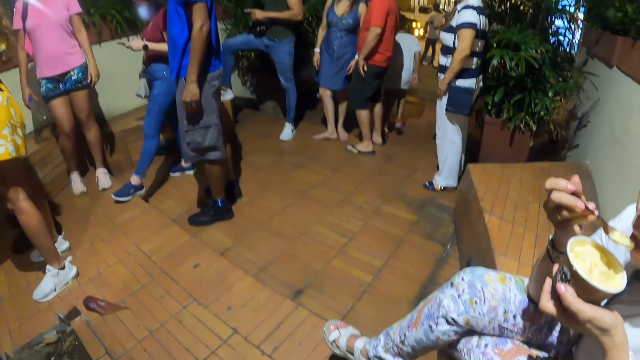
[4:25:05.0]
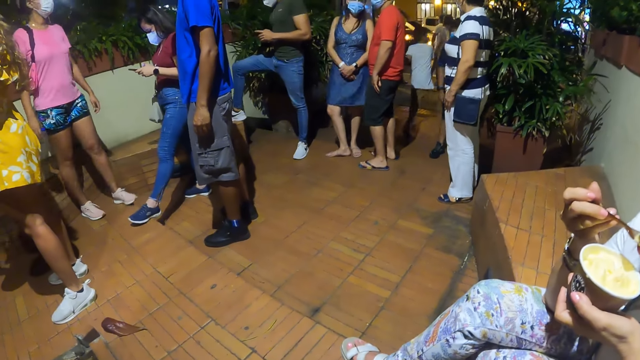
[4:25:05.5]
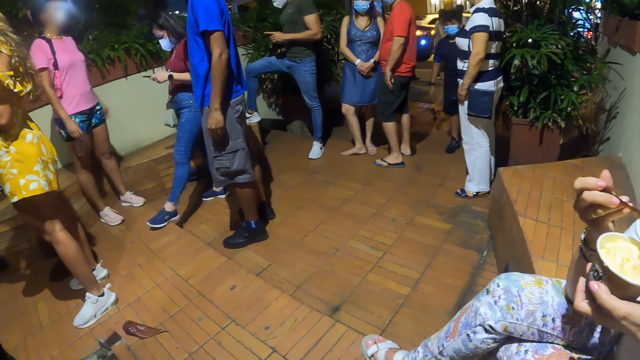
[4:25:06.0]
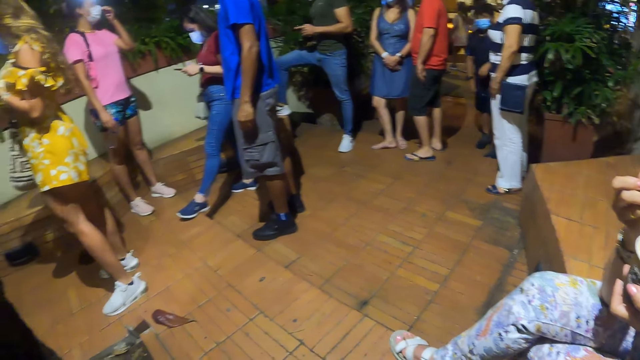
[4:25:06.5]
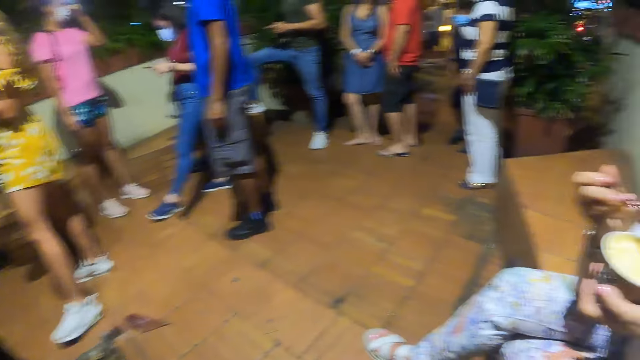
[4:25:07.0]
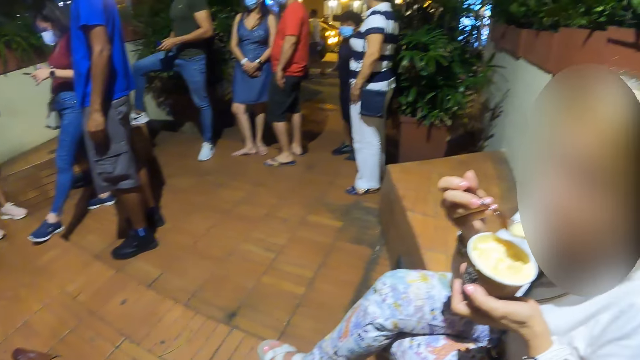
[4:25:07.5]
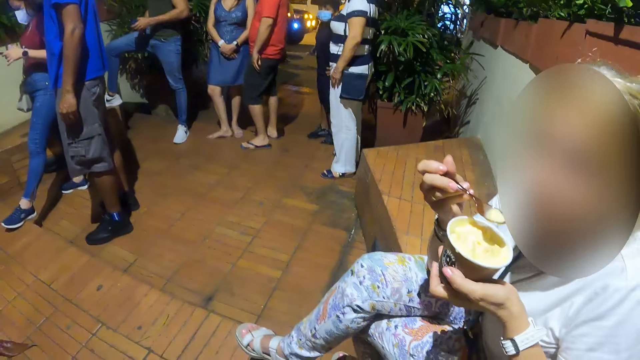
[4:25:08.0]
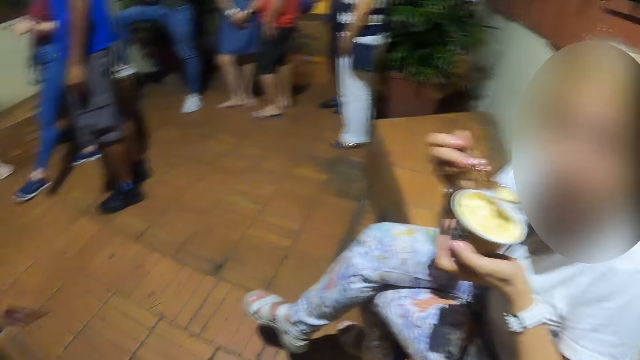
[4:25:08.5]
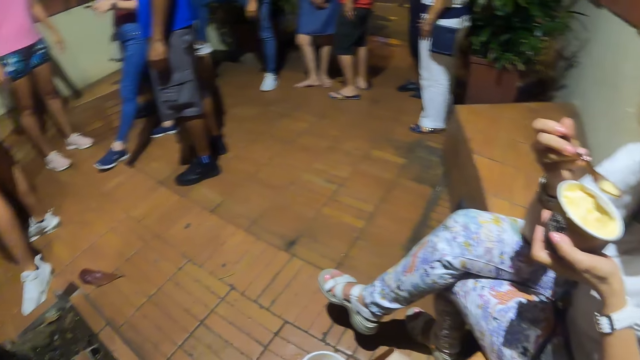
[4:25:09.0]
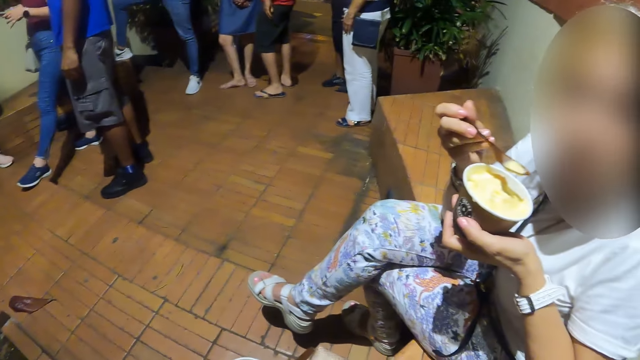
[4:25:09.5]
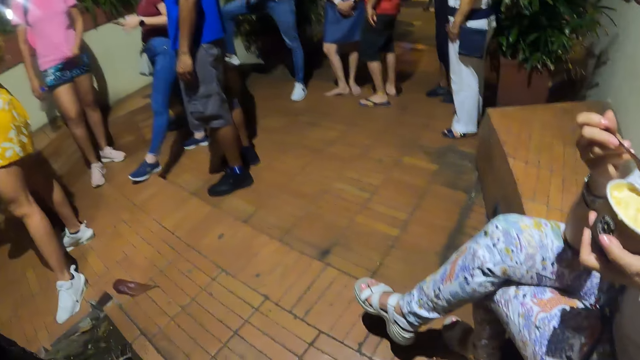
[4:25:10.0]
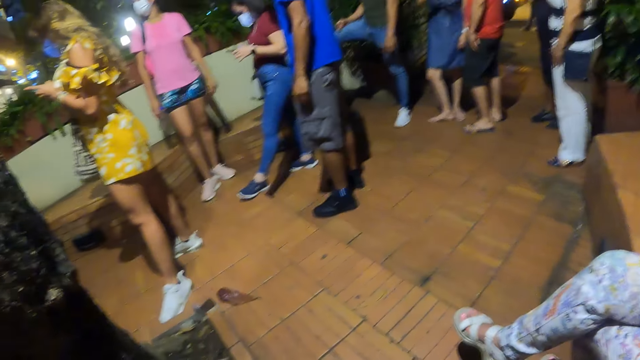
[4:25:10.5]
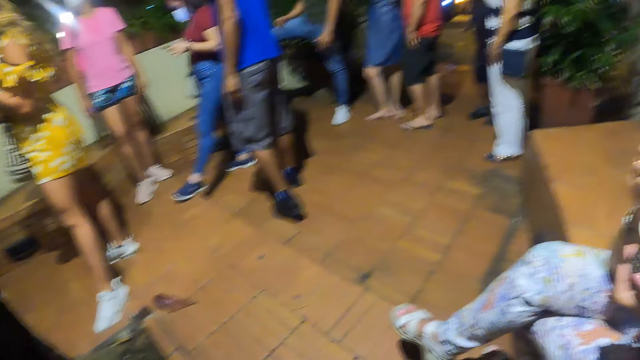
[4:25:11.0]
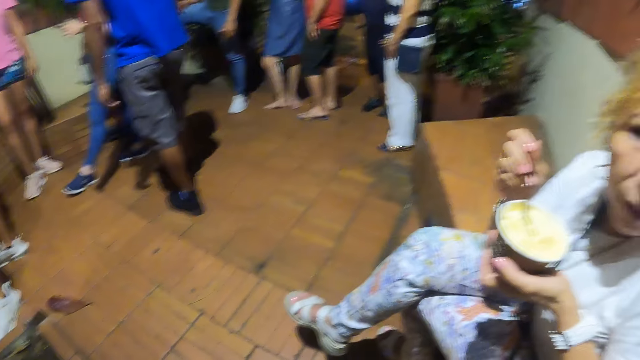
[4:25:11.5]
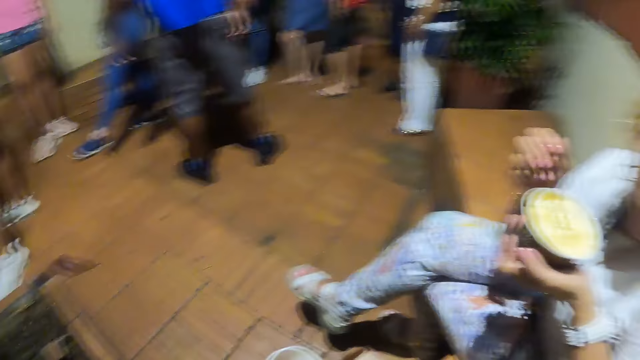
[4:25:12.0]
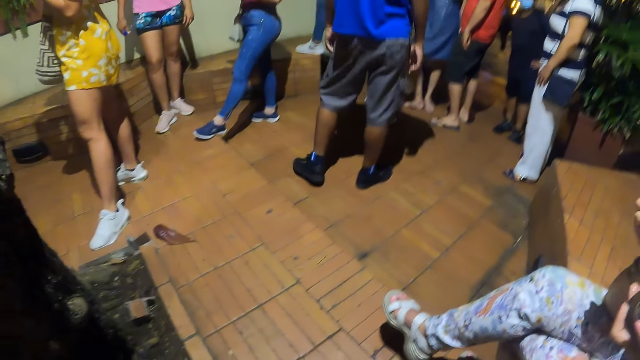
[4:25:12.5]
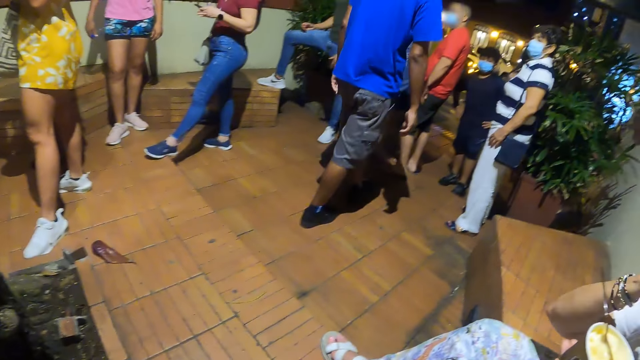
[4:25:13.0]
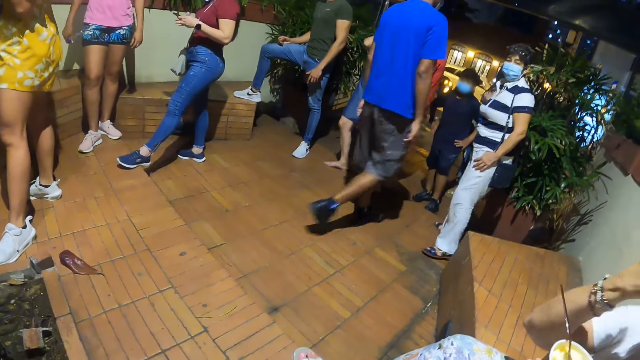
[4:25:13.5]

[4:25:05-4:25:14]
The camera wearer looks around. They converse with a woman. They look around.

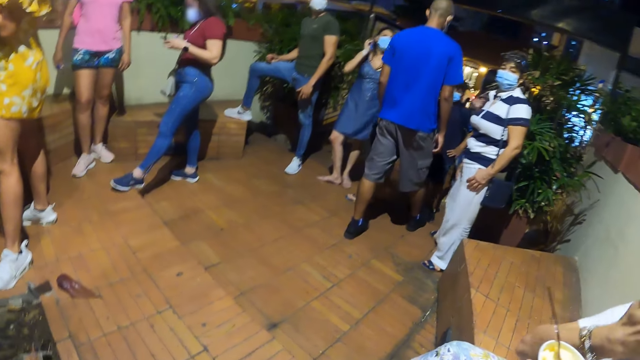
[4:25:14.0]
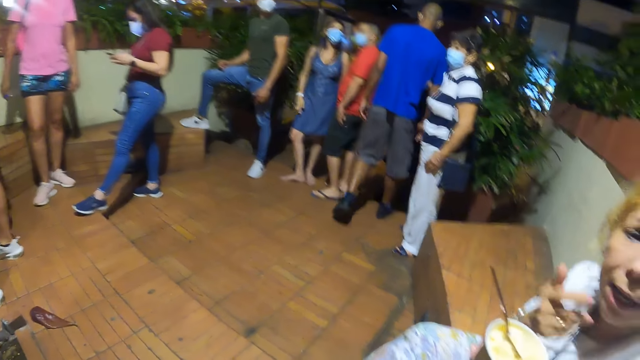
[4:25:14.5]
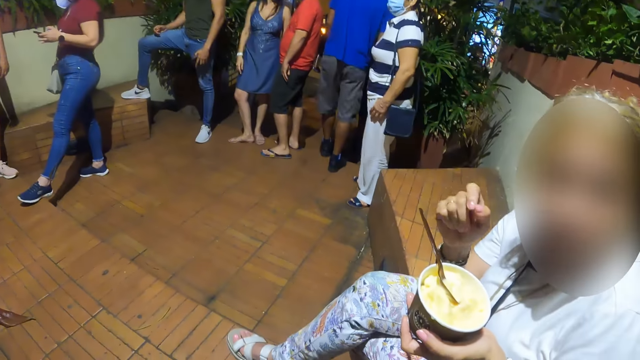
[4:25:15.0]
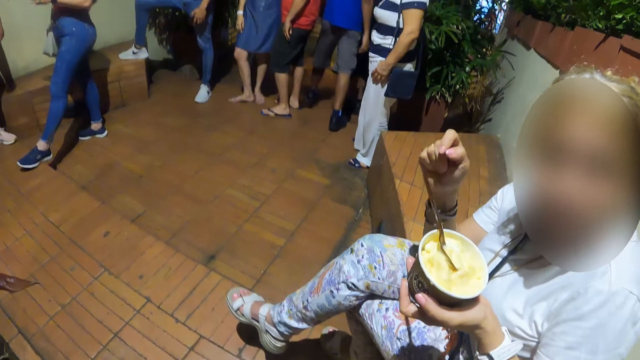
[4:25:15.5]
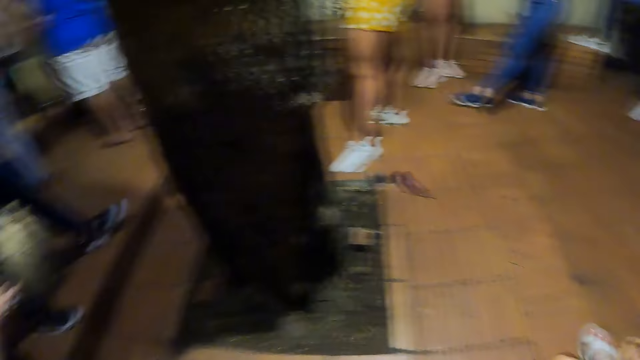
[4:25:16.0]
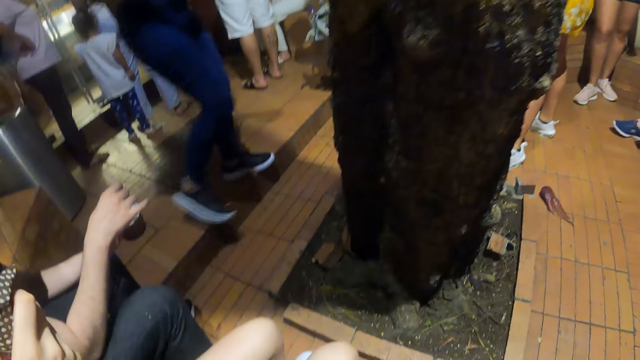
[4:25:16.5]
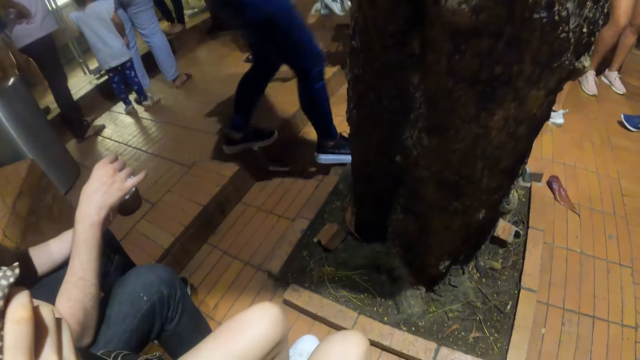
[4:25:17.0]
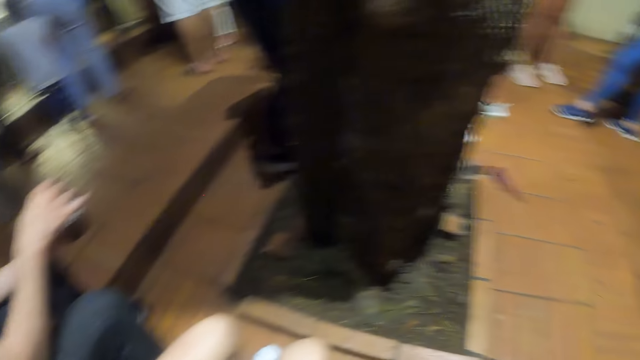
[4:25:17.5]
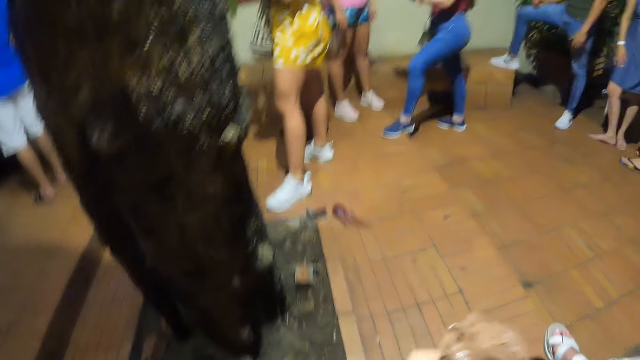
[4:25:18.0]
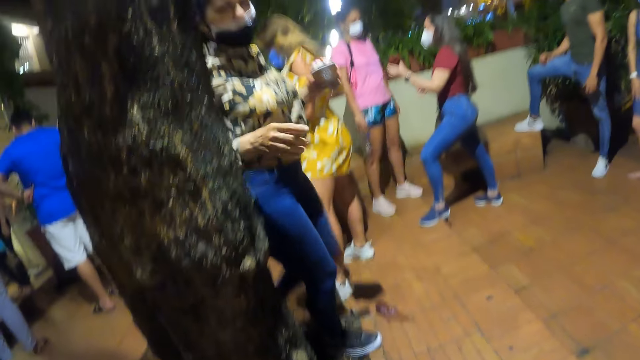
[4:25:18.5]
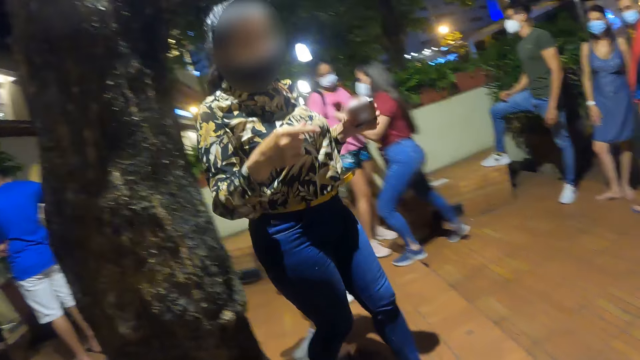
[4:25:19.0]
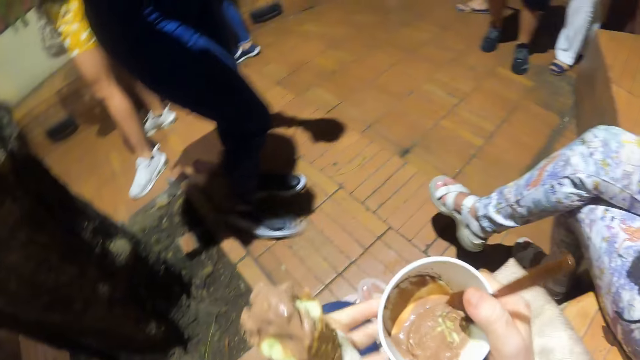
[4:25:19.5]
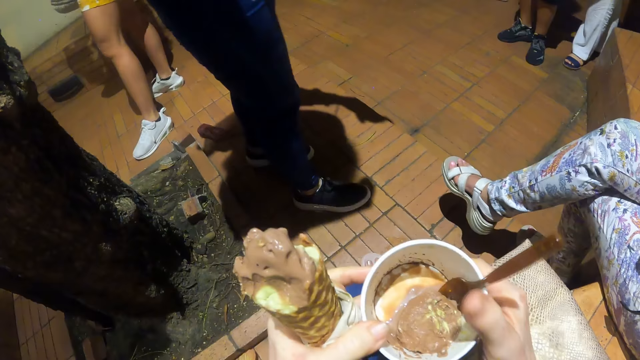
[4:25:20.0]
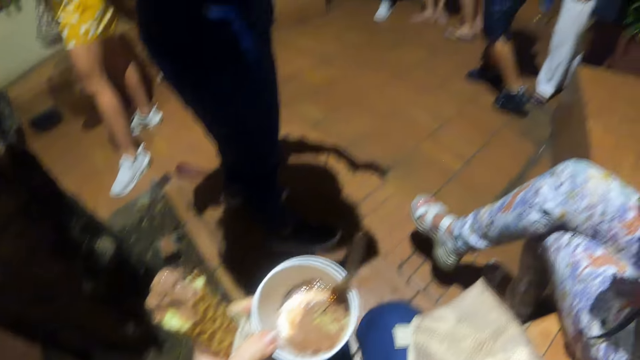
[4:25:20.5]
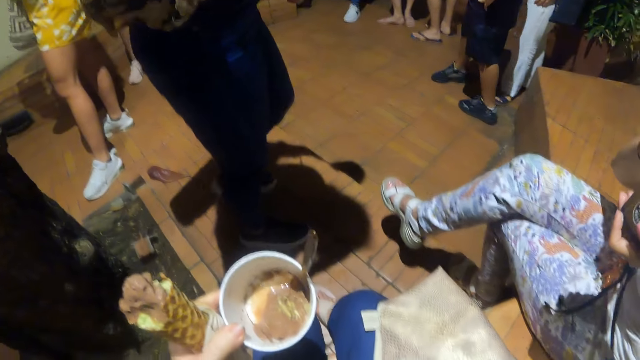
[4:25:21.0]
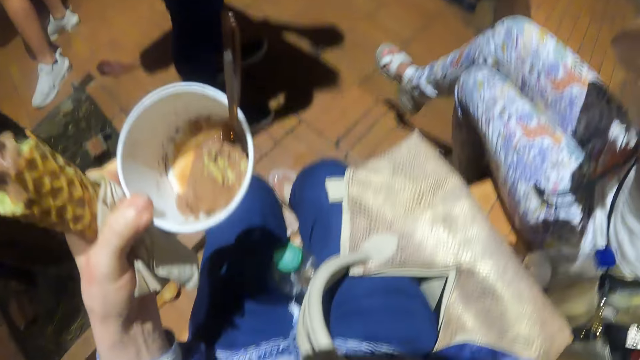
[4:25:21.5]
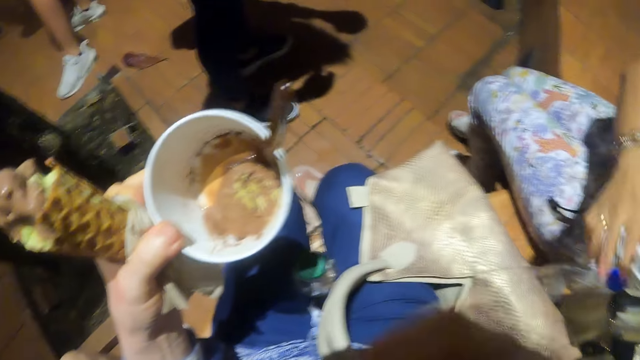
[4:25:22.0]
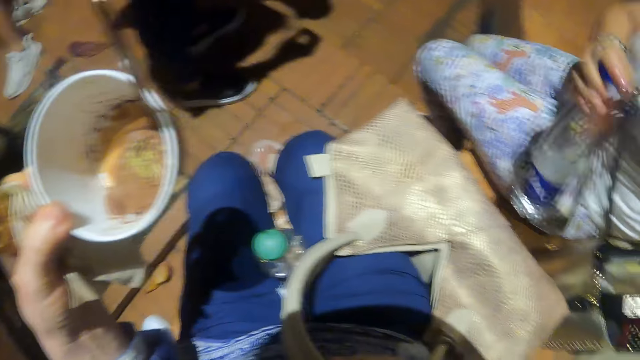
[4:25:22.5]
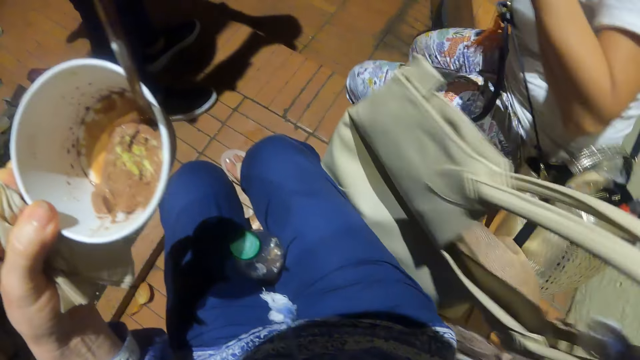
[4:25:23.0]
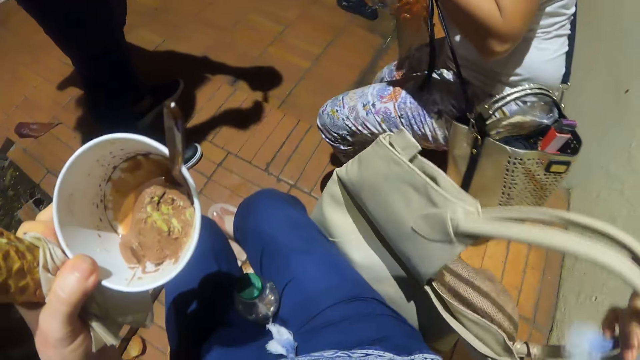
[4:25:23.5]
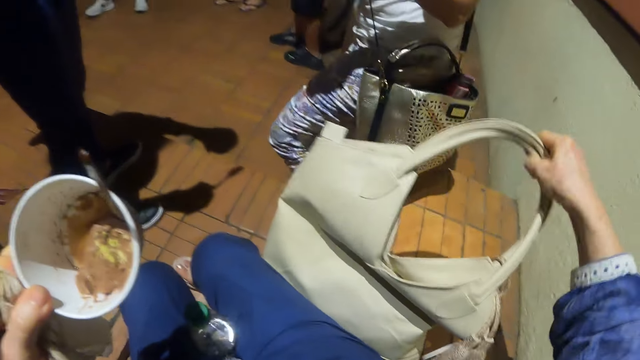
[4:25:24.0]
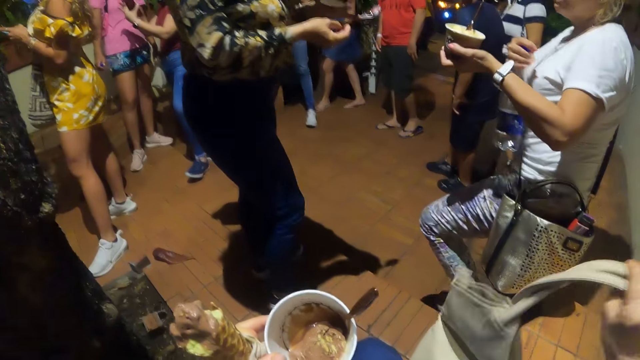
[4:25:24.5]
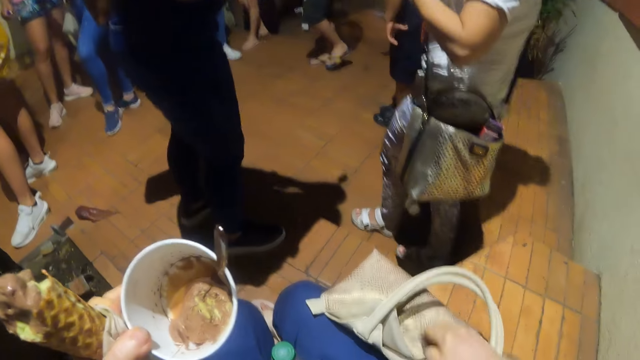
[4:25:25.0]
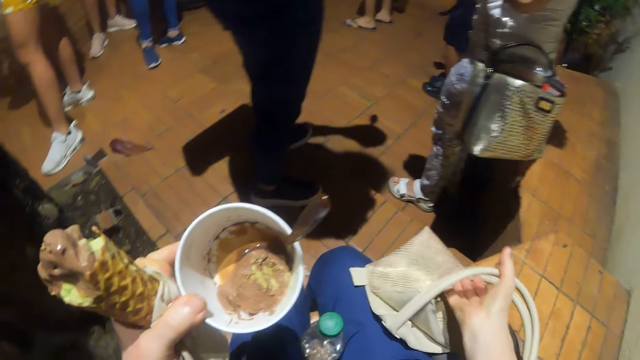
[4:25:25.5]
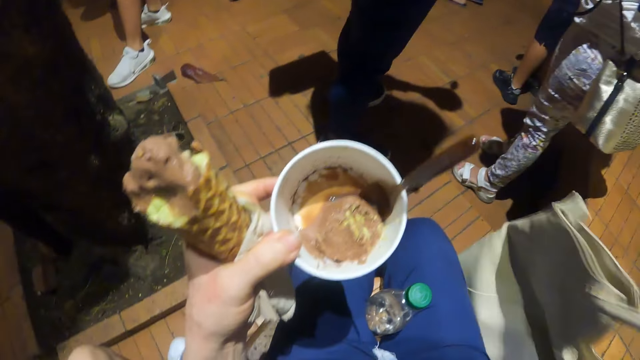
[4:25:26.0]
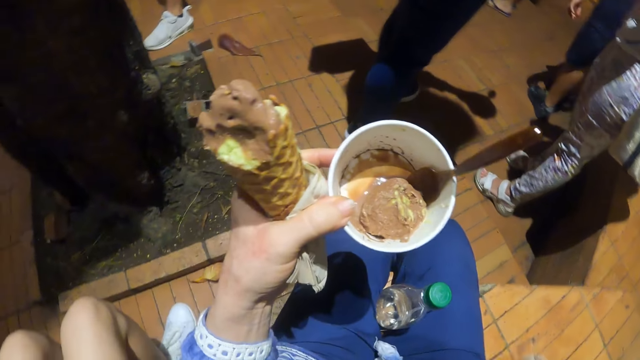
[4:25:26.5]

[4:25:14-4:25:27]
The camera wearer converses with a woman. They look around. Another woman converses with the camera wearer. The camera wearer looks at the ice cream, pulls back the right hand, looks around. They lift the bag, hold the handbag. The first woman walks around. The camera wearer looks at the bag, lifts the bag.
